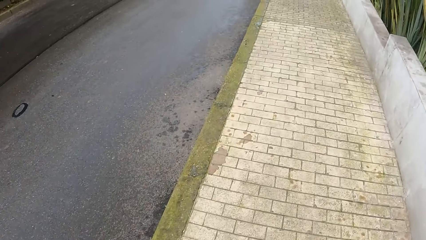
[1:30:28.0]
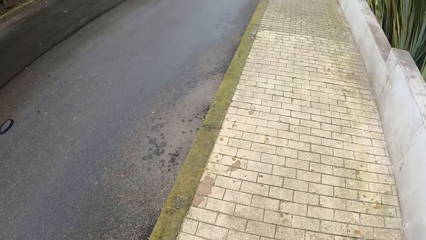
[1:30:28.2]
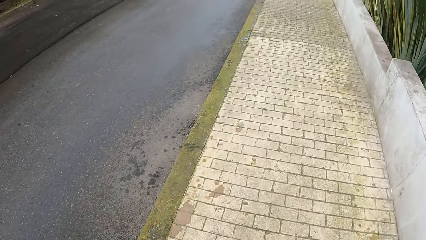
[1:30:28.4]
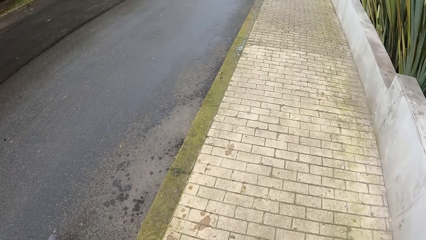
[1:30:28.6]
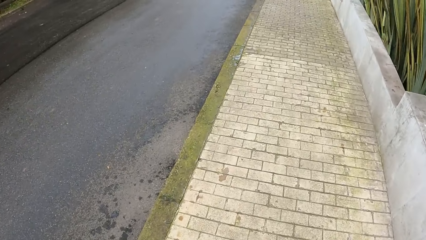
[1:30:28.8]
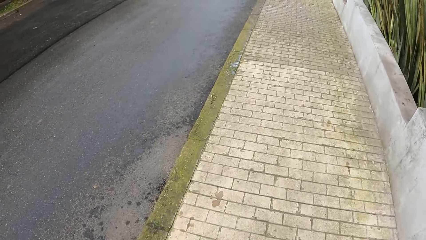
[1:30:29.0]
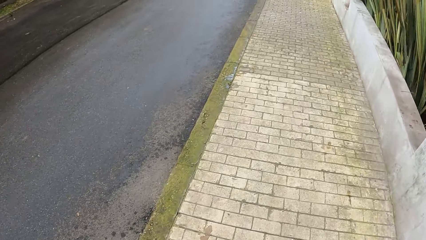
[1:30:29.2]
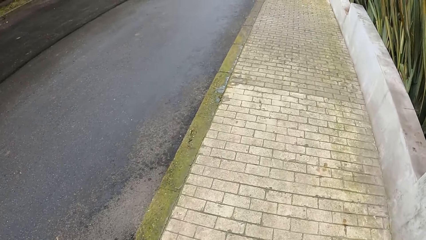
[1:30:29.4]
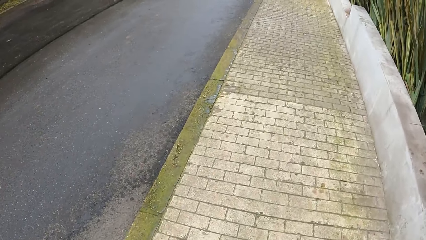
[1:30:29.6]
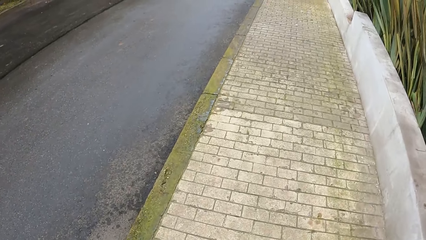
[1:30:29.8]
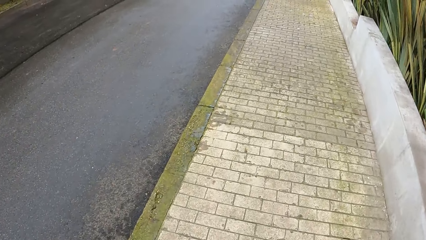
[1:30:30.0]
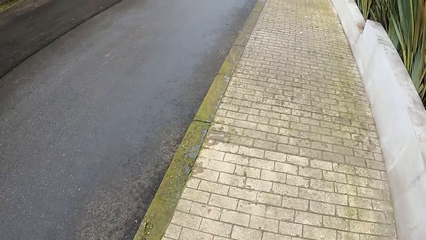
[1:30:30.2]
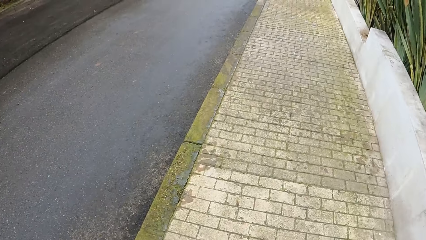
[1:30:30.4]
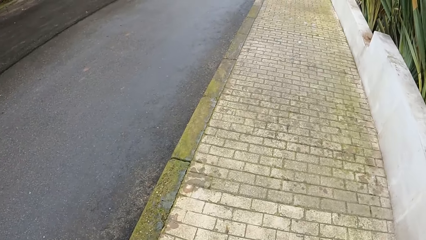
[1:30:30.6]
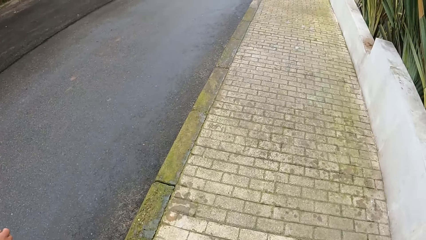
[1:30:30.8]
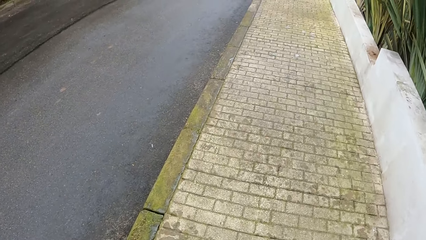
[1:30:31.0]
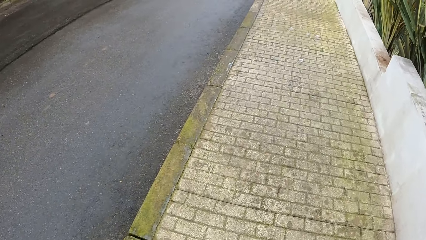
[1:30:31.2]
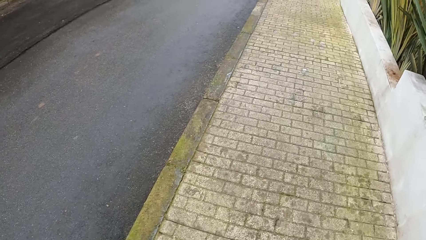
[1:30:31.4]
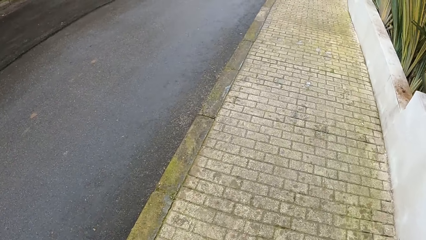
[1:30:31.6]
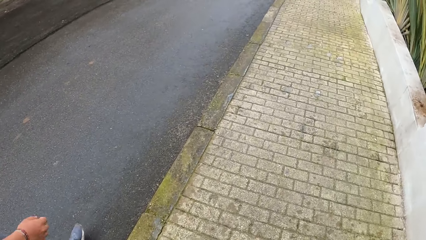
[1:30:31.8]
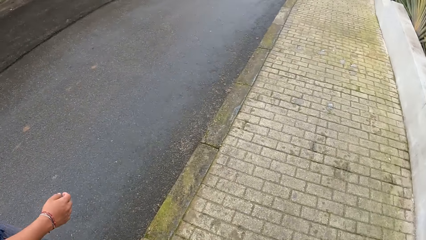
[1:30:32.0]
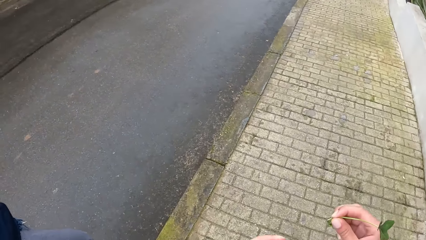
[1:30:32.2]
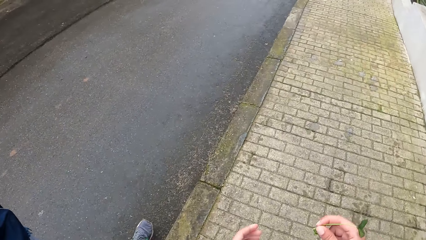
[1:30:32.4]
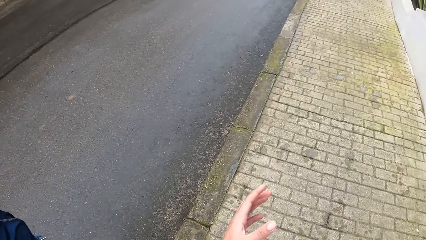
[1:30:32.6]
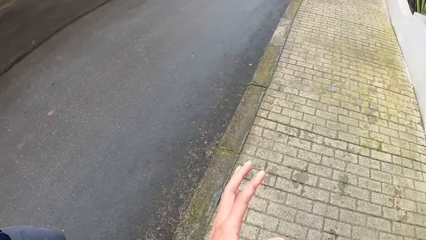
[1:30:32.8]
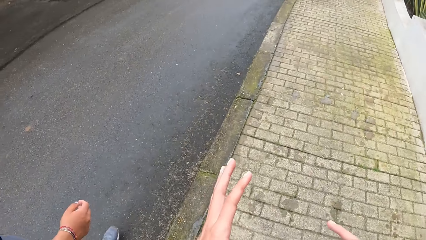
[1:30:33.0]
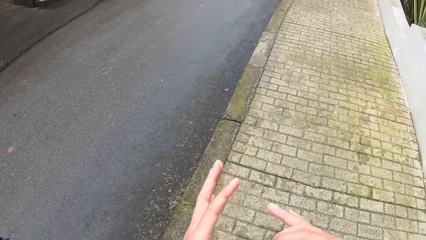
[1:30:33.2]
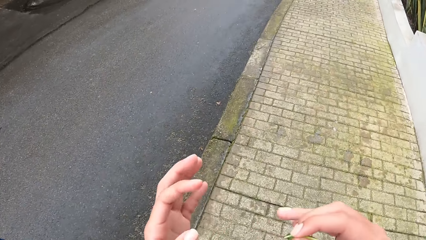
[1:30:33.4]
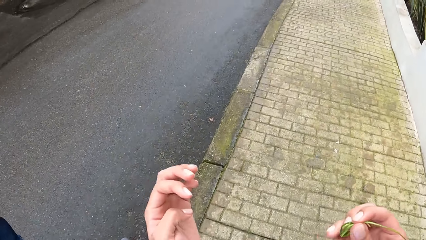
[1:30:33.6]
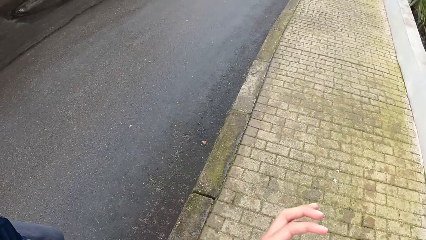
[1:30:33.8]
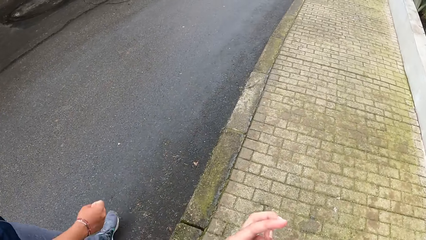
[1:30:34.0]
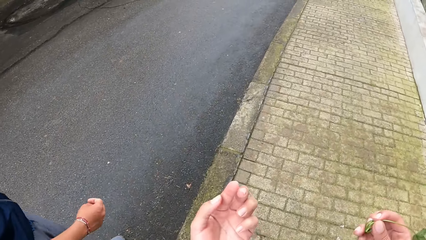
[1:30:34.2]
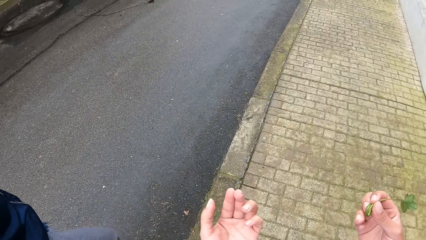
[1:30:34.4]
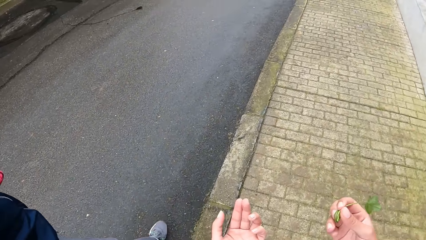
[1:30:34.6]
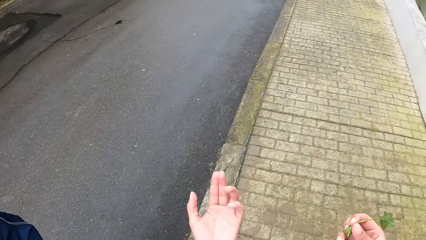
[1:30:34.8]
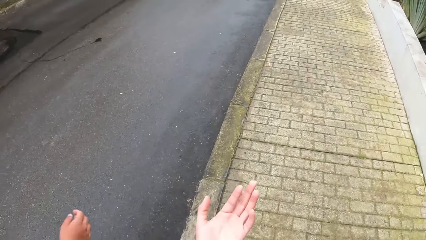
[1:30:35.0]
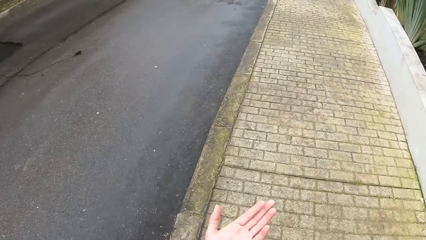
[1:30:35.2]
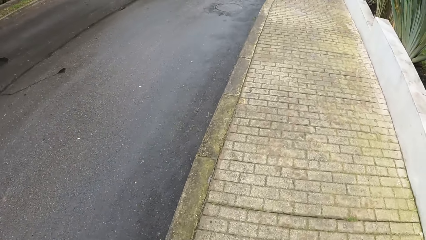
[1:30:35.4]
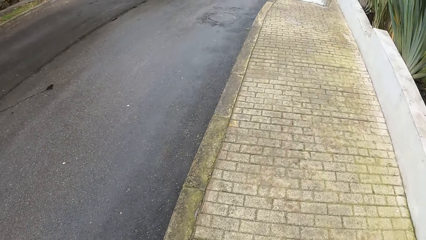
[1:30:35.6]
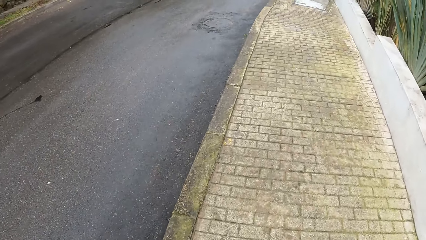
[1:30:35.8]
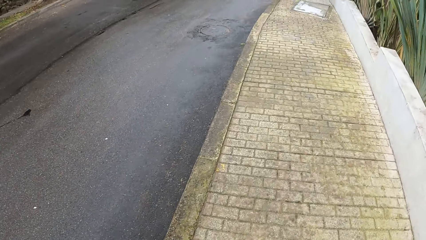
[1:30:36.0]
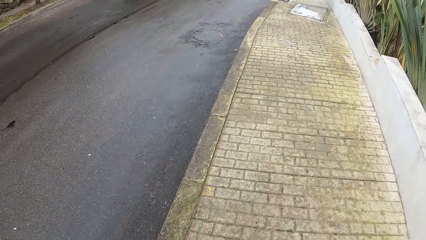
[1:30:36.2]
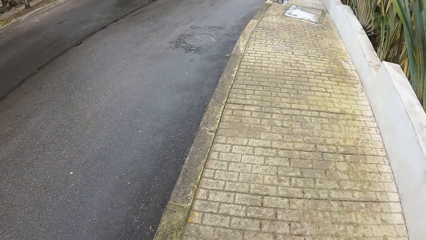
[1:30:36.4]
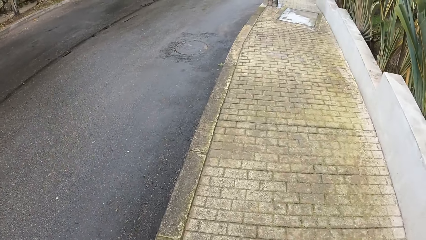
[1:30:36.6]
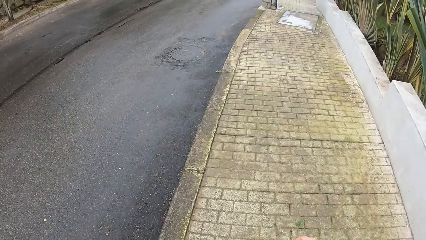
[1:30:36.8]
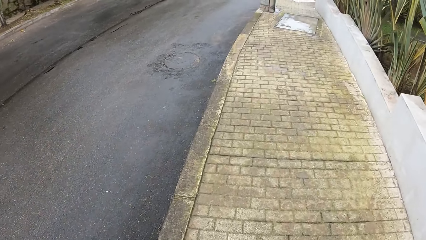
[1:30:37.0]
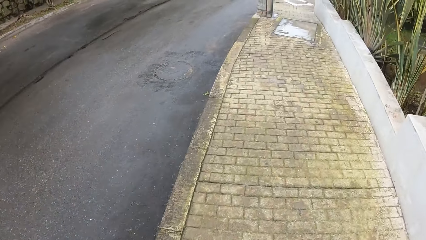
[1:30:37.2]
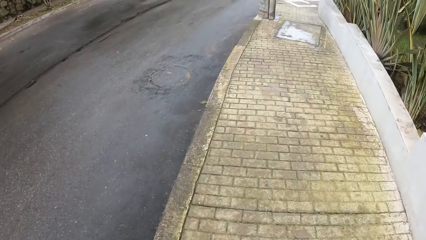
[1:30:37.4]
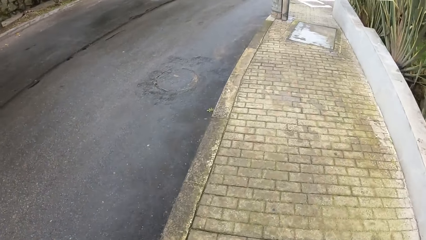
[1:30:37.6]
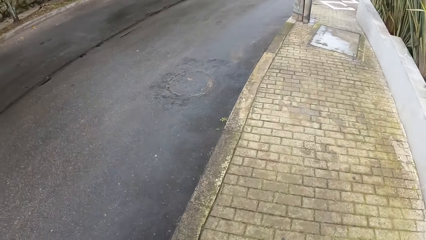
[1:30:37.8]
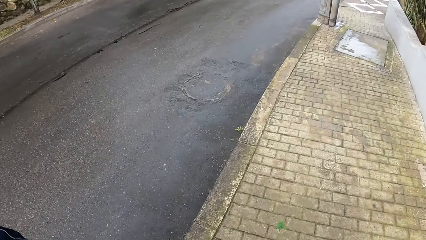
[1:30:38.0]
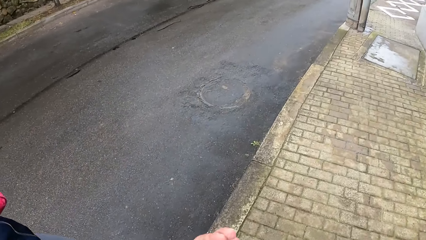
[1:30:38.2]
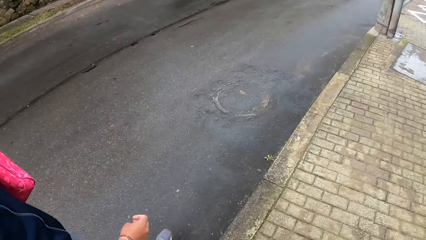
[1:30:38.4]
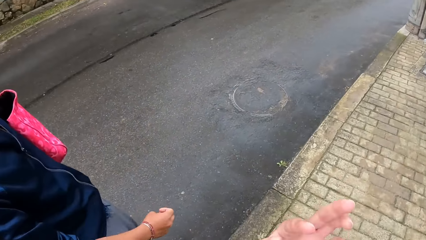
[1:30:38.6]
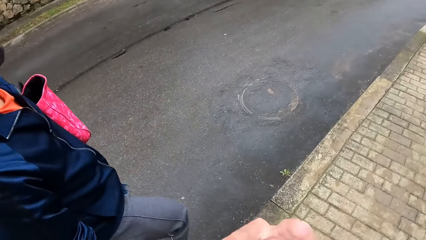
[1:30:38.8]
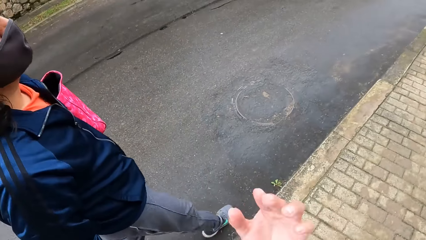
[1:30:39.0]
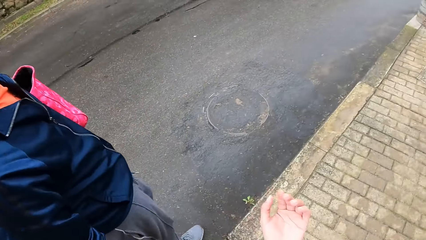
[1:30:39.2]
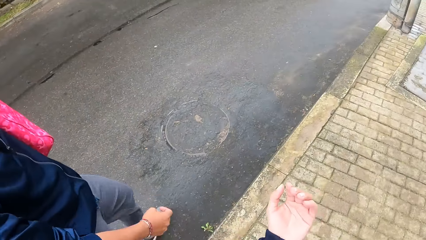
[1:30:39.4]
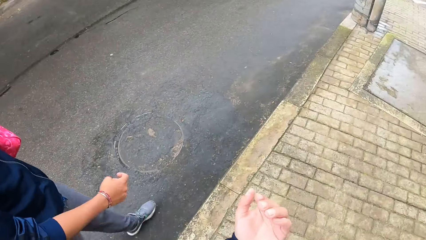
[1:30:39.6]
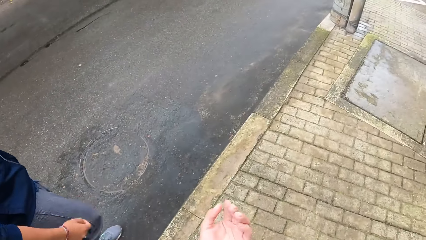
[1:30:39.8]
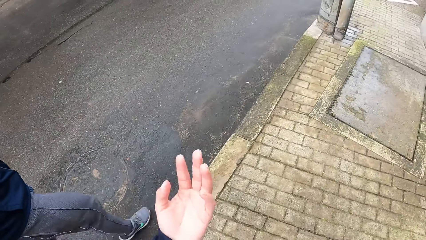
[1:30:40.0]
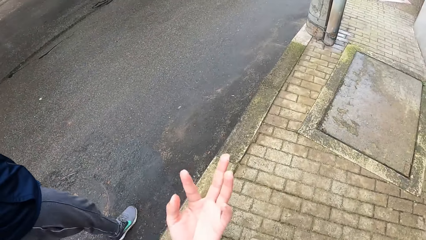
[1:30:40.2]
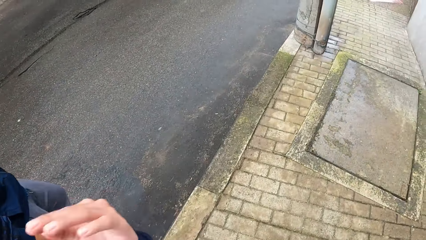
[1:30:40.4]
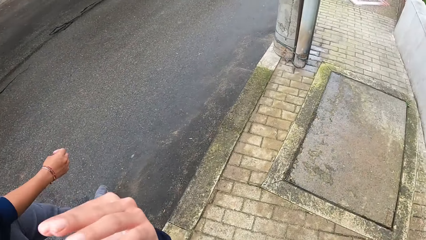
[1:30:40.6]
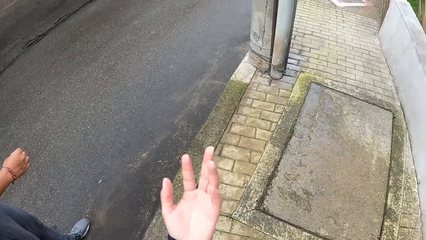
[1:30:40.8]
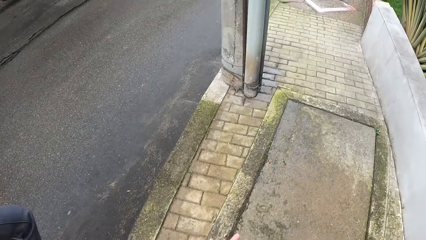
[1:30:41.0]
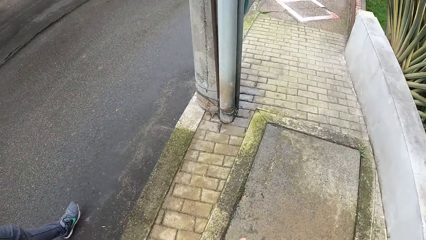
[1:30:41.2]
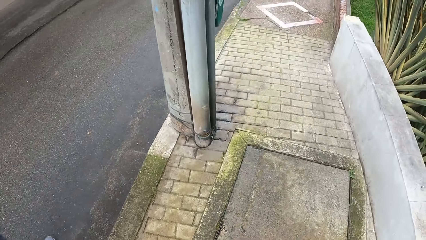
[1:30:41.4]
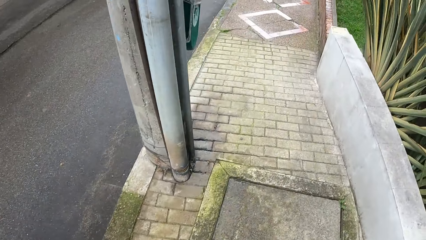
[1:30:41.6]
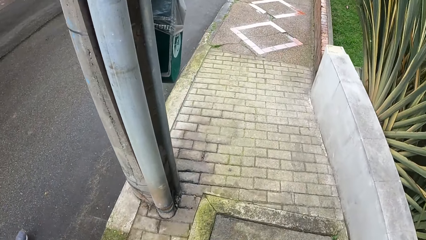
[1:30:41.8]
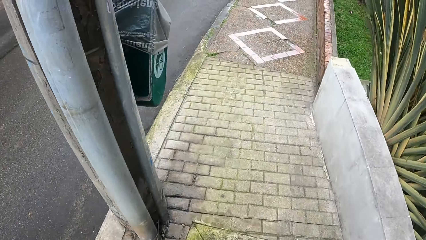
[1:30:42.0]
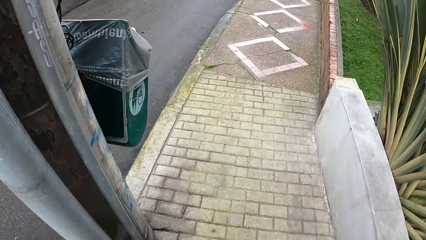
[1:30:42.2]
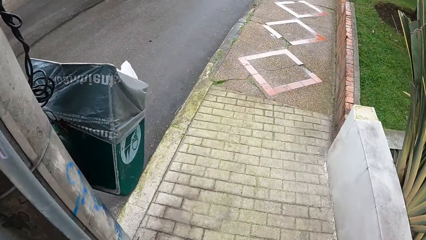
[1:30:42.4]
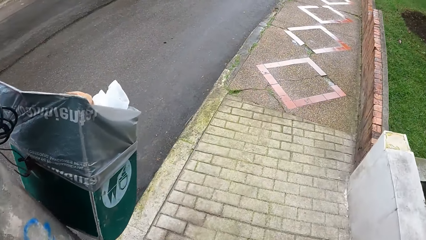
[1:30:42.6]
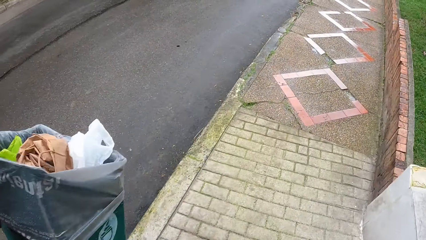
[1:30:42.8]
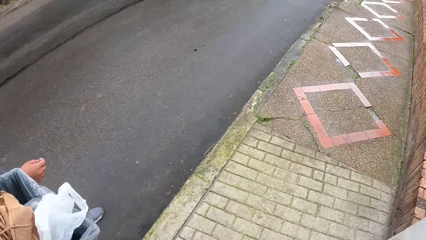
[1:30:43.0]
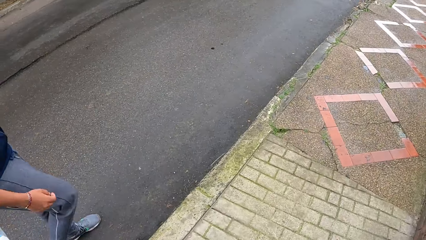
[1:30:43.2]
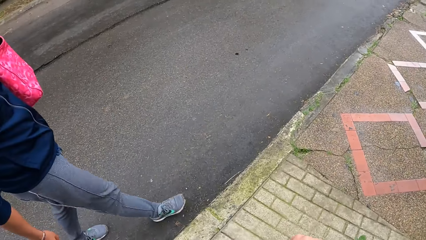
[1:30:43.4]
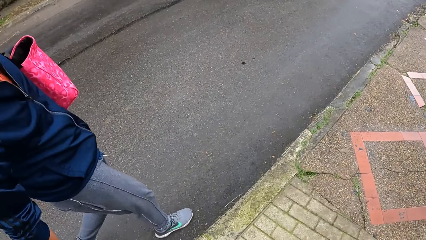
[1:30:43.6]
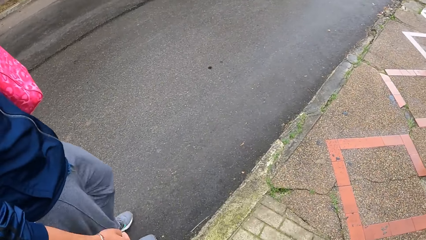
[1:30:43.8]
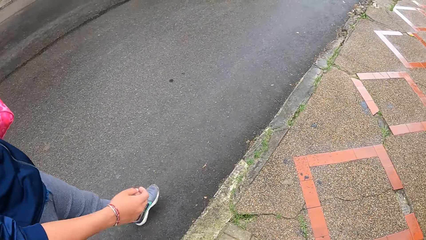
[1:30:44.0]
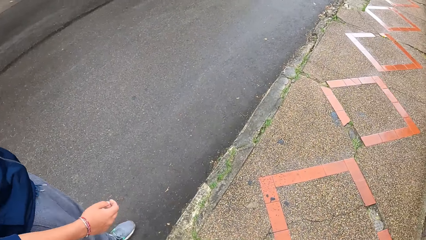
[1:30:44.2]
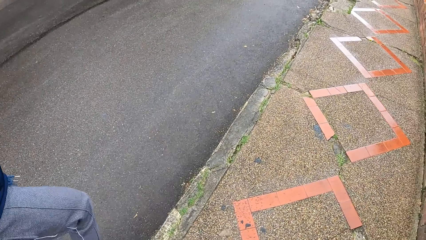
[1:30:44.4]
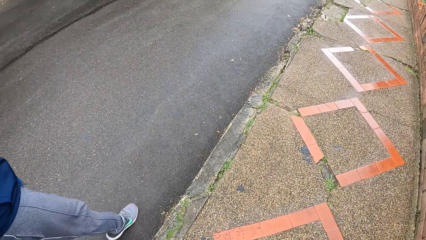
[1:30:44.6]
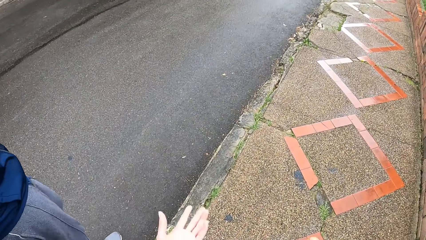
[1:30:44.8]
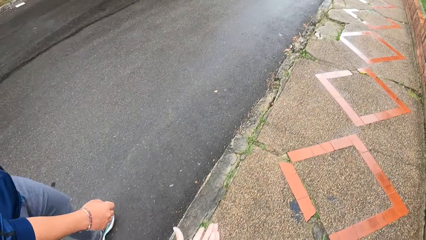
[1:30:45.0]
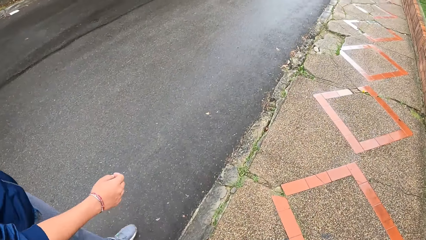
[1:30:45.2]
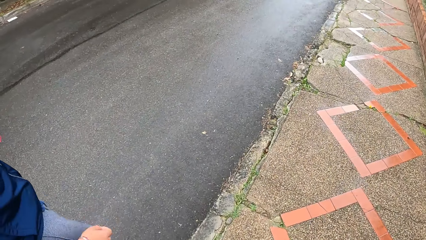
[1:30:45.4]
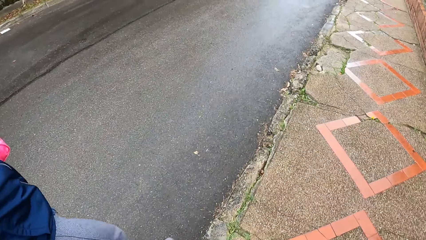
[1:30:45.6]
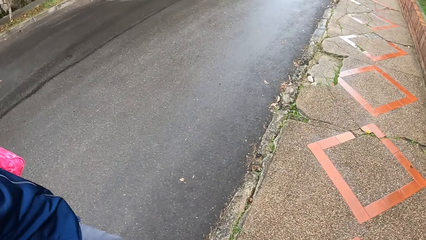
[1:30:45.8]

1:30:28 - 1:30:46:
The camera wearer stretches the hands. A person holds the bag. The camera wearer looks at the dustbin.
